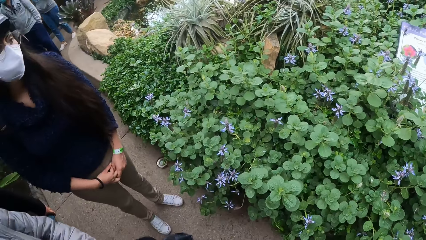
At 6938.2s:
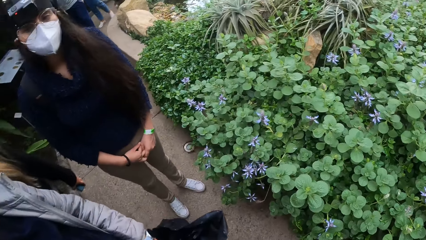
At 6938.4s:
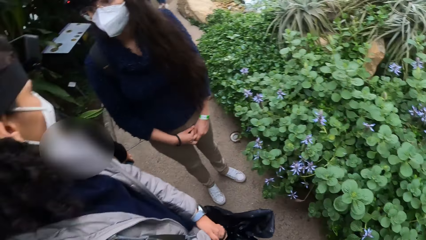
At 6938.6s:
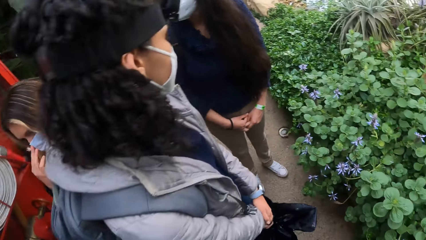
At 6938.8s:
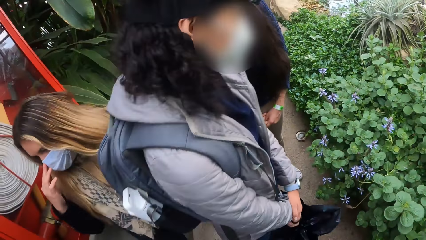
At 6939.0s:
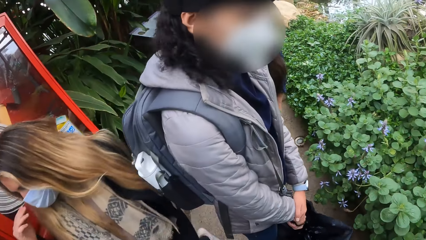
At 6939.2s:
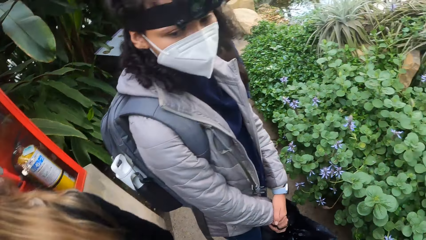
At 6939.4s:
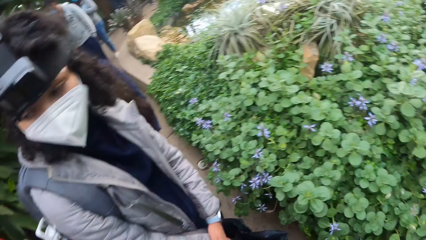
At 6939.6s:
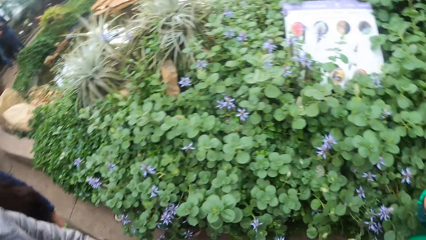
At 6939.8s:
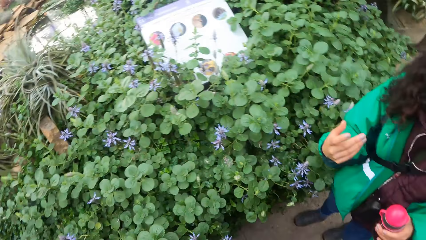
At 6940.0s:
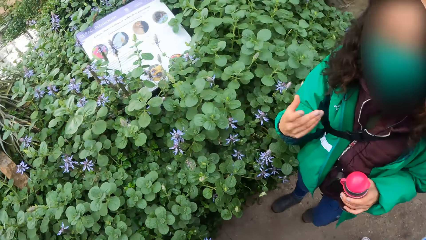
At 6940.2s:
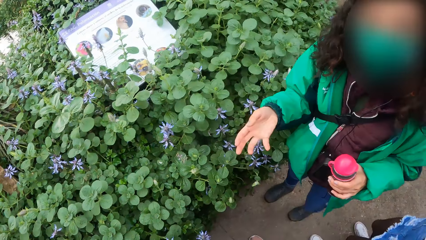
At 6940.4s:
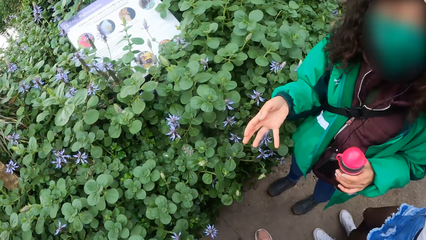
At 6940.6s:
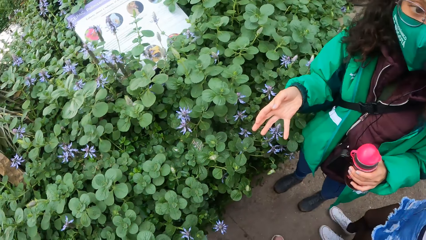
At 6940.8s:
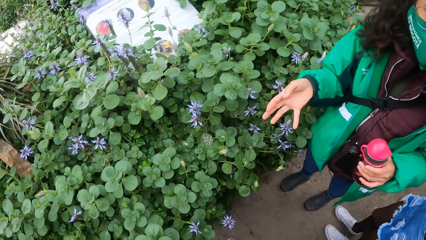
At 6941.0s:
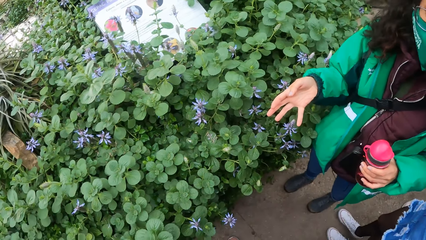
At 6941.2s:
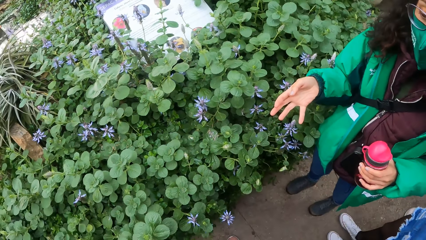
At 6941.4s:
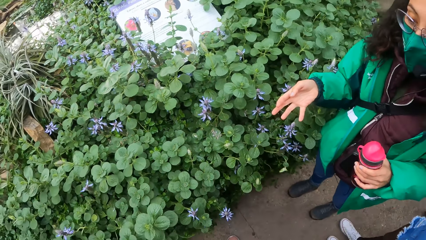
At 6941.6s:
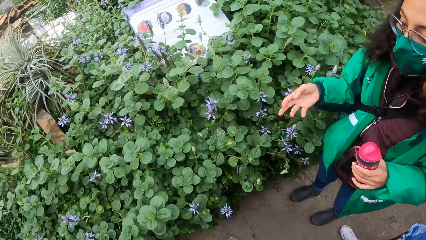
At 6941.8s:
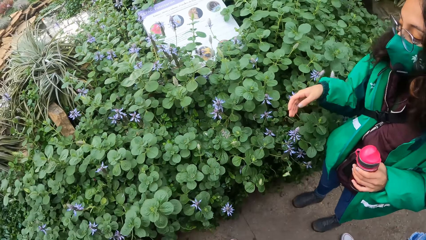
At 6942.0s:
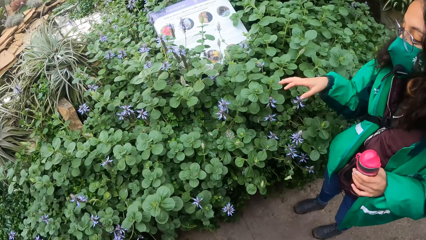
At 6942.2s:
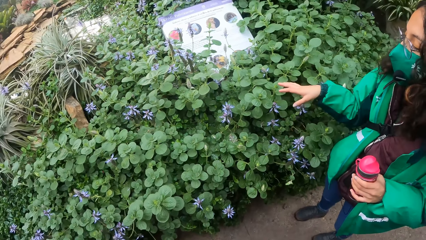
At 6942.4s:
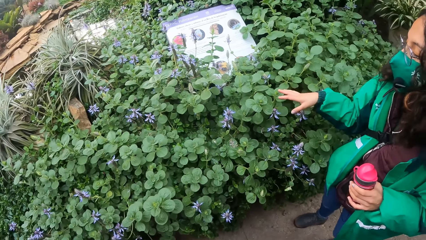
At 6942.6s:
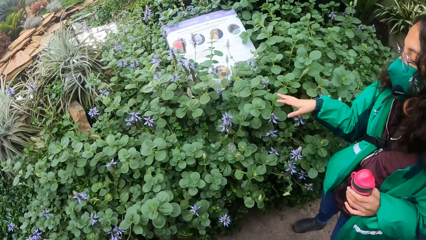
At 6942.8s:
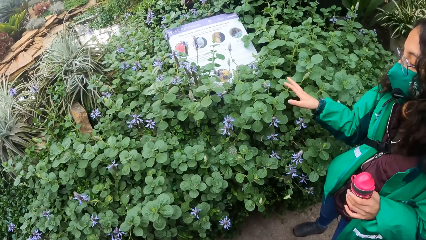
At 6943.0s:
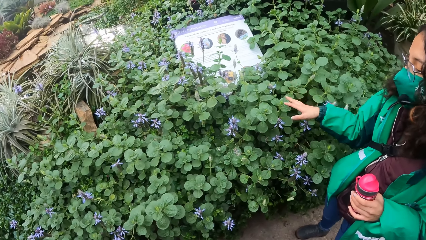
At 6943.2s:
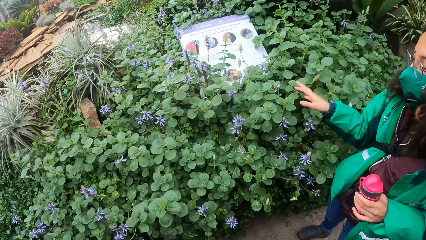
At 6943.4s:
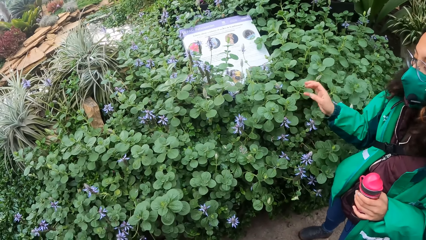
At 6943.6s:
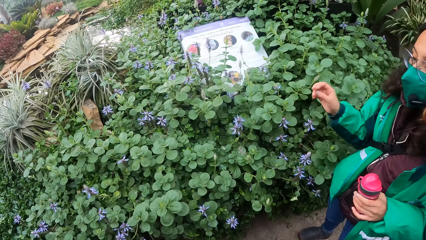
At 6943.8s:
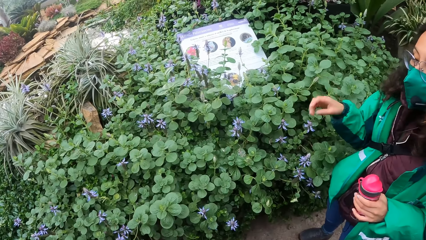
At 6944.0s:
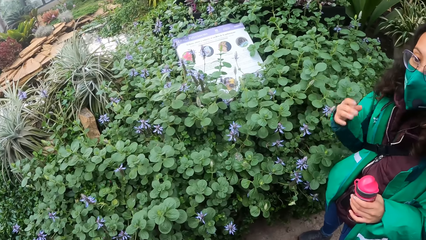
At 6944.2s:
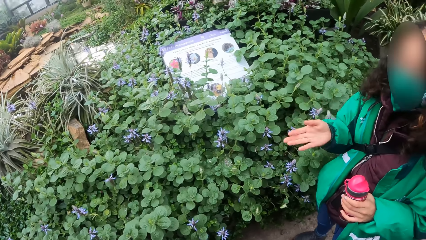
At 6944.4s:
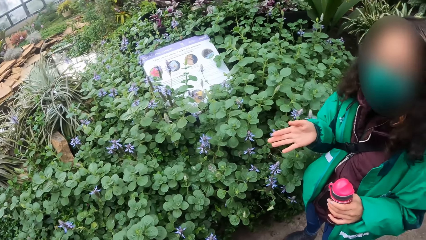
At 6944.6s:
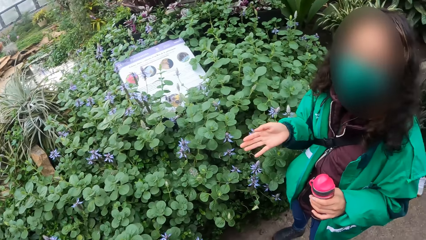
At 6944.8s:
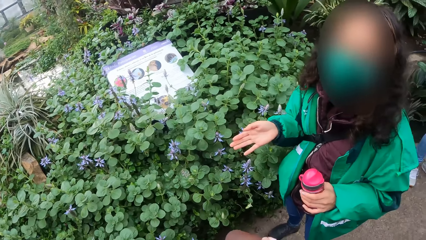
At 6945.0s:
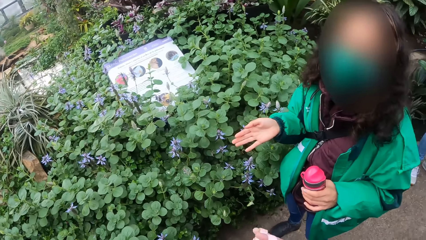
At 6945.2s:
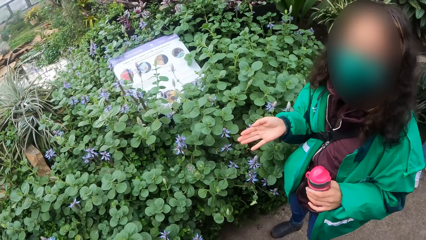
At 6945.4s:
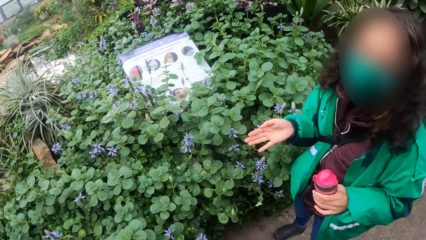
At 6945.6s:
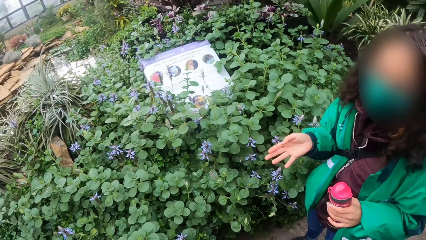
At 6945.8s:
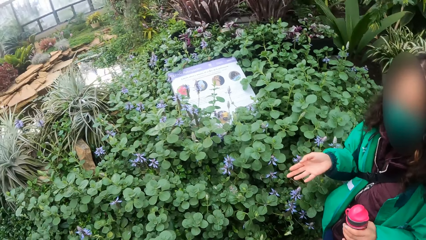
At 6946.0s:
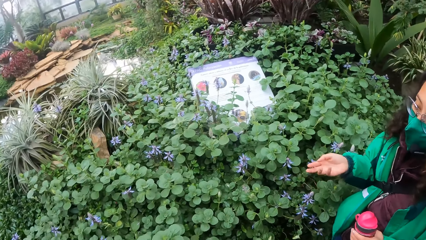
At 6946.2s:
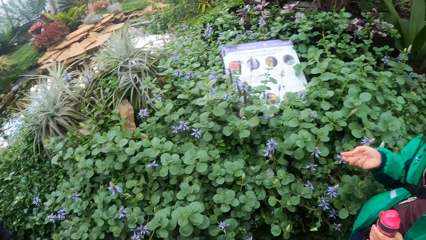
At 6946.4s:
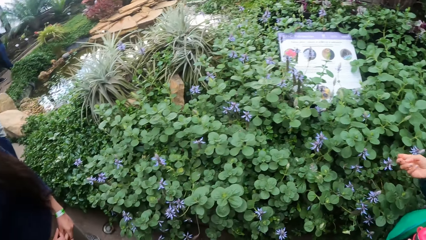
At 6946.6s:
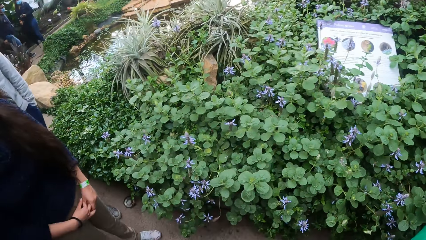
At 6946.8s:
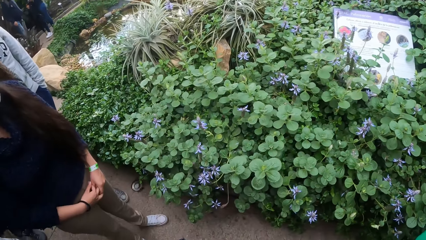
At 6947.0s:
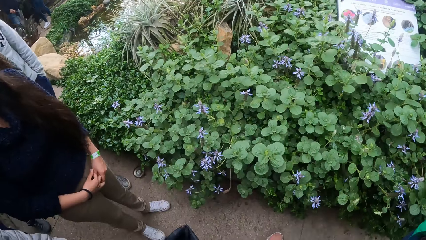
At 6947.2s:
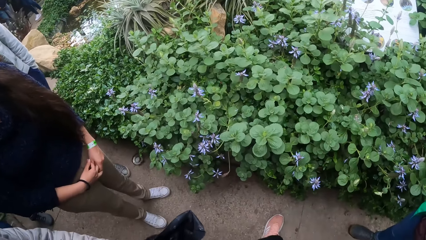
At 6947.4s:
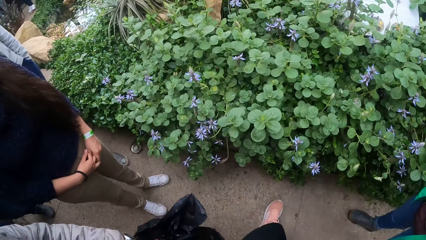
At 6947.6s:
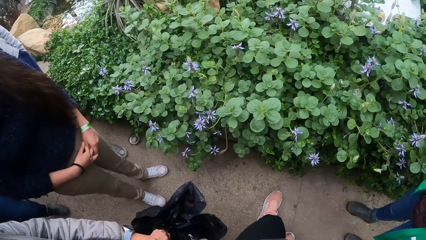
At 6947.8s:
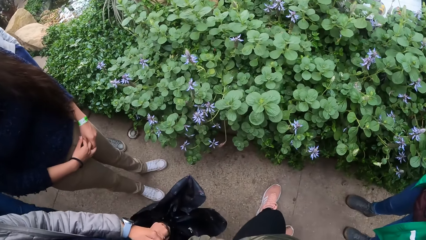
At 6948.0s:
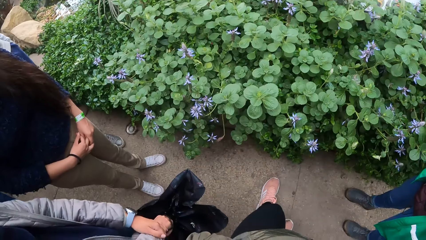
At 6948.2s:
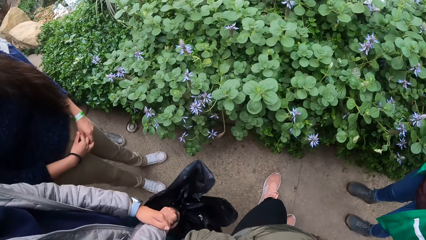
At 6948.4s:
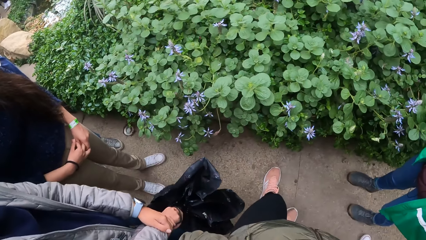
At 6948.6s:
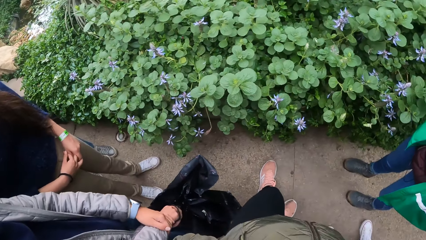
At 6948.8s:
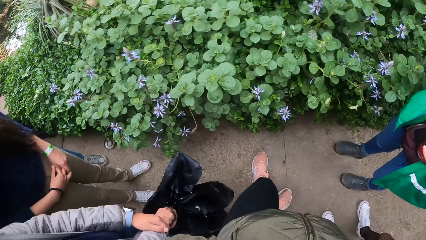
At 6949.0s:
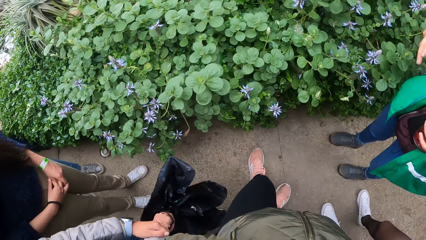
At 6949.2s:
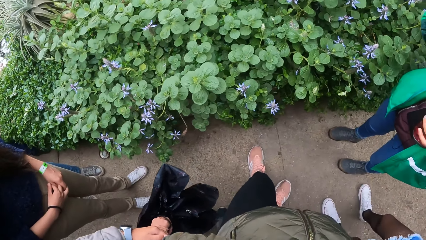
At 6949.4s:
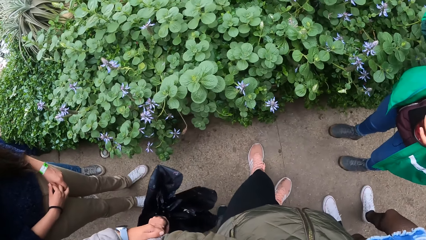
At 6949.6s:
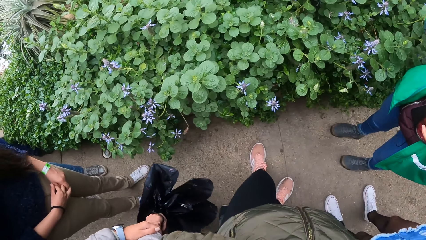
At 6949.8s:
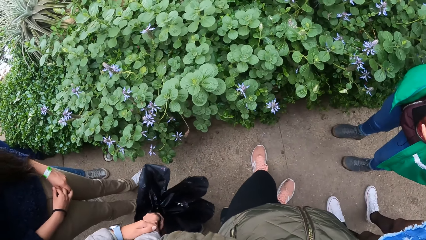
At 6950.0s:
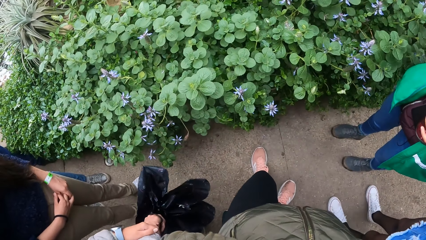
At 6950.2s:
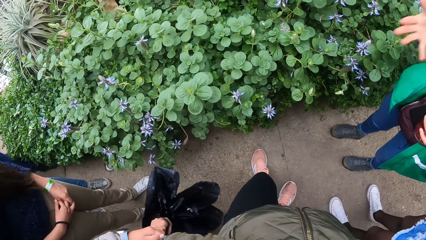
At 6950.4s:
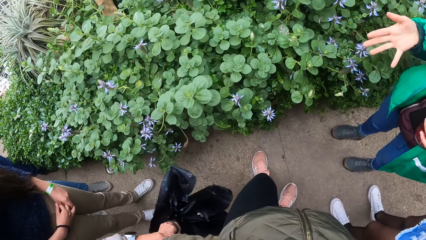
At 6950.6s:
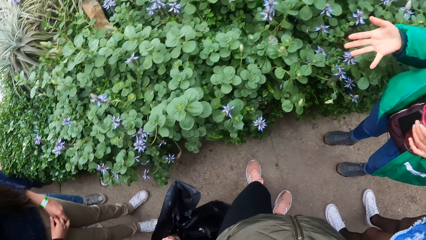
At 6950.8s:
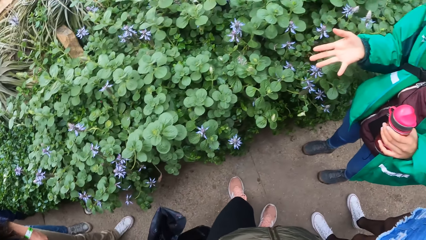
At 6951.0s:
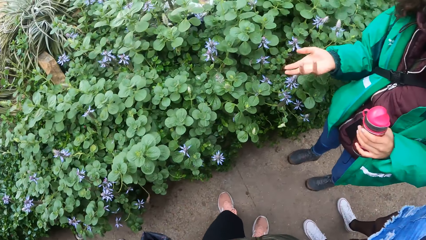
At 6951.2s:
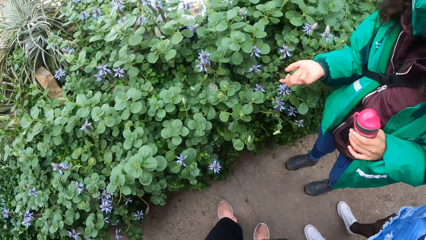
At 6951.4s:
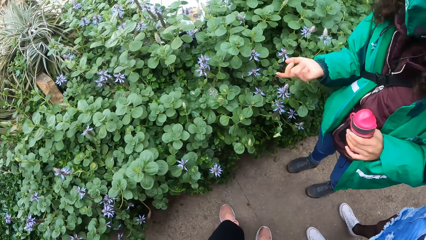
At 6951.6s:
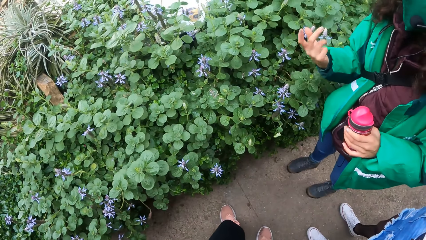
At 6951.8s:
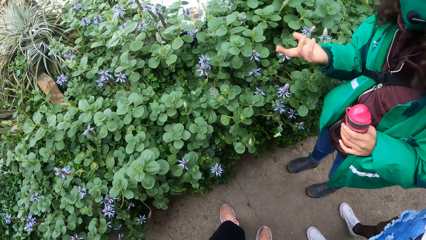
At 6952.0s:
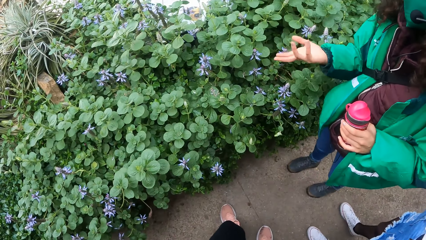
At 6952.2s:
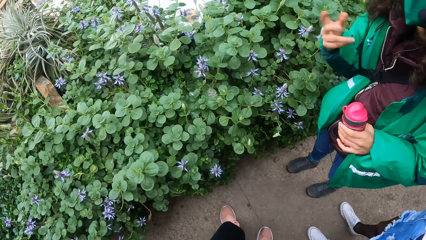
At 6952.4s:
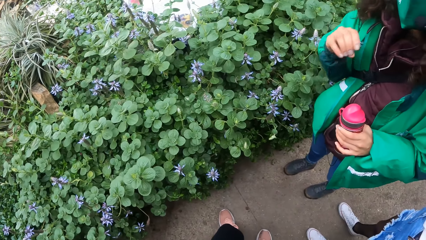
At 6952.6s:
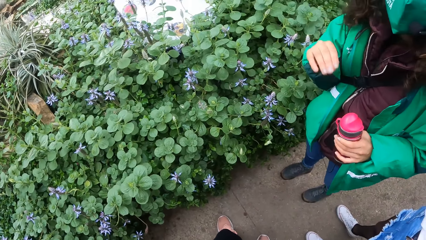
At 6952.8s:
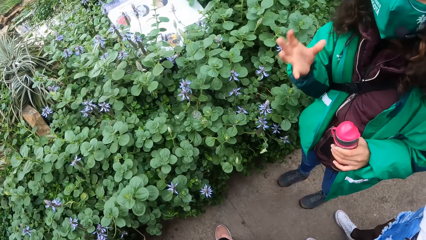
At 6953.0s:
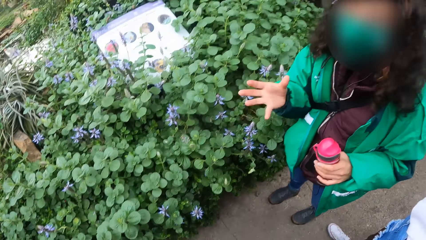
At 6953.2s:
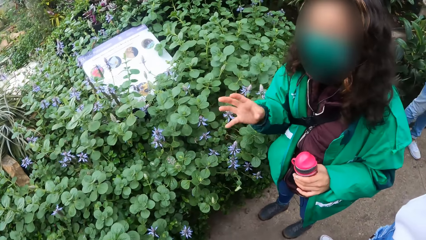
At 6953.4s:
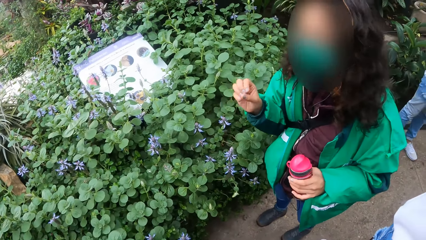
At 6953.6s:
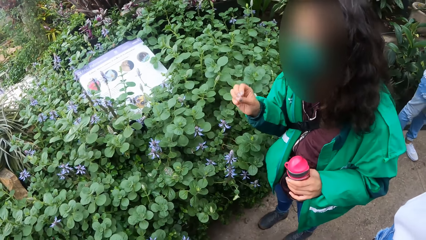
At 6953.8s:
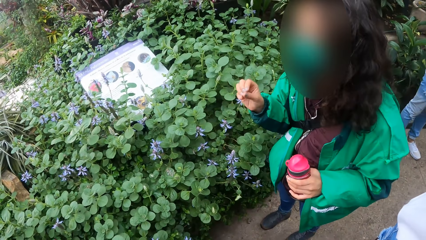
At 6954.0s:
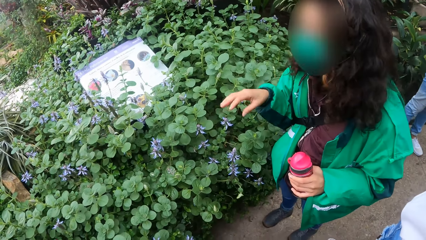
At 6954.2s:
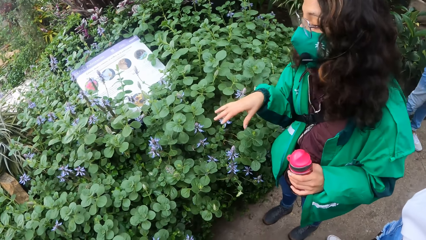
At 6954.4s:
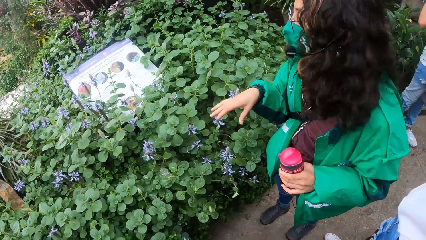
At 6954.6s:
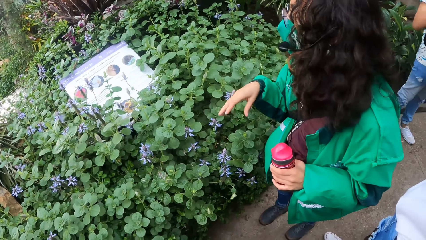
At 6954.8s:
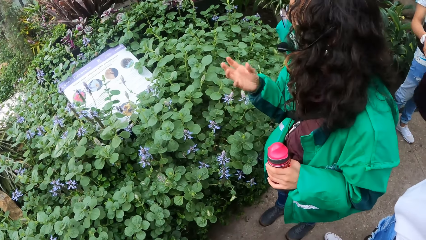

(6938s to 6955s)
A person looks around. Another person moves around. The camera wearer looks around. A third person gestures. The camera wearer looks around the flower garden. The third person trains the second person, two other people and the camera wearer about flower plant species.
